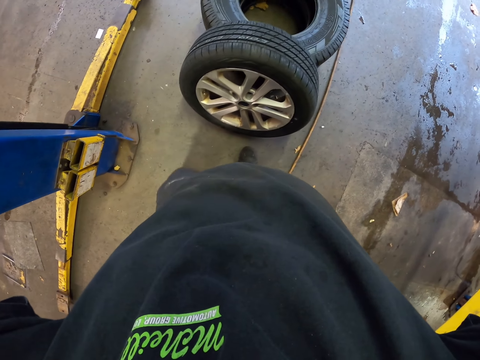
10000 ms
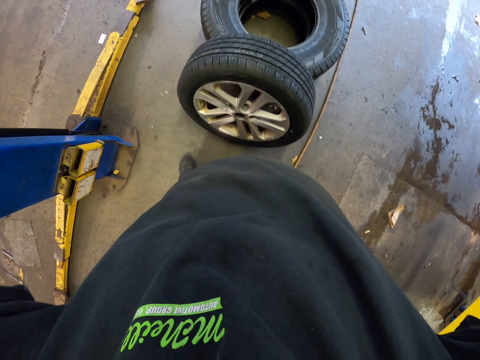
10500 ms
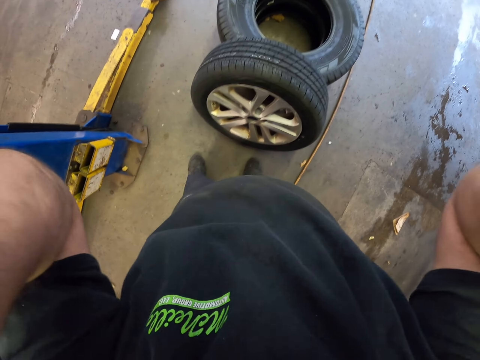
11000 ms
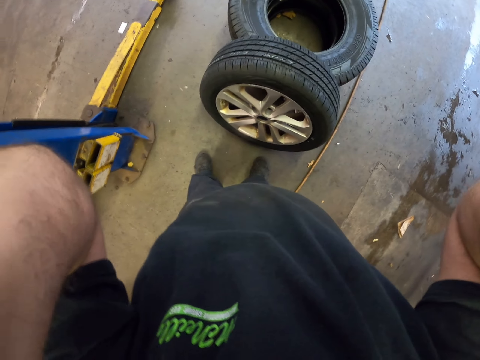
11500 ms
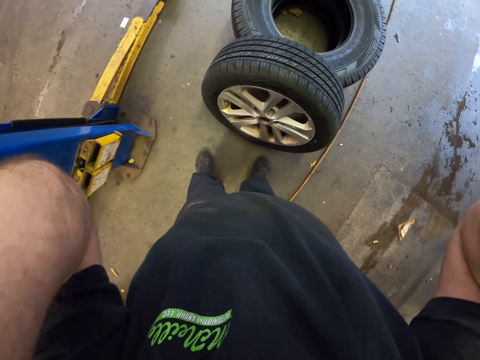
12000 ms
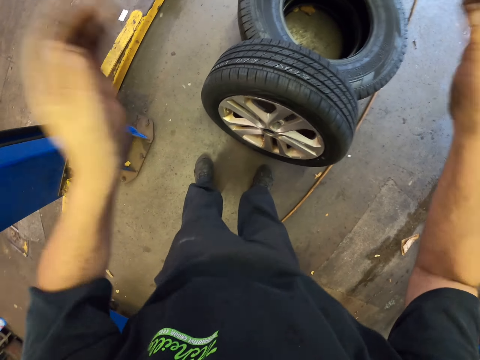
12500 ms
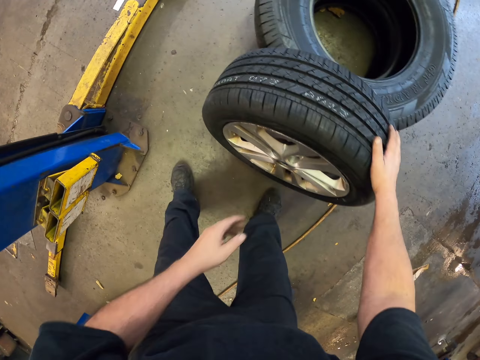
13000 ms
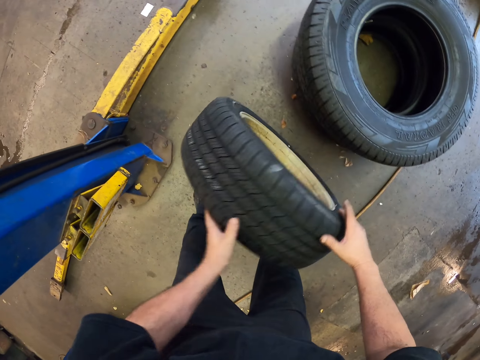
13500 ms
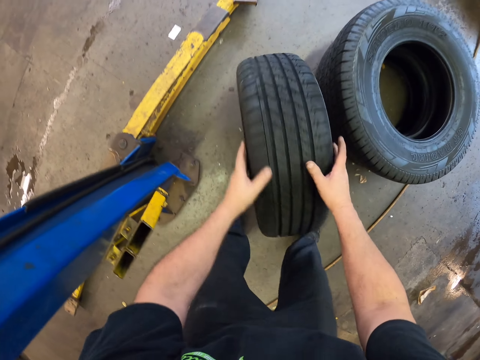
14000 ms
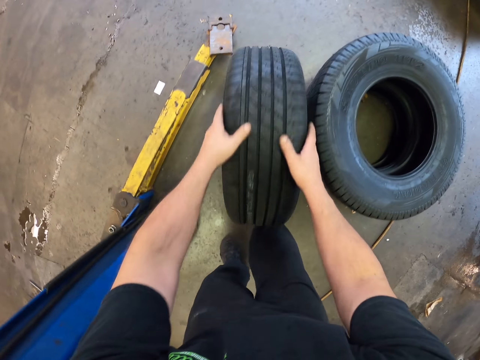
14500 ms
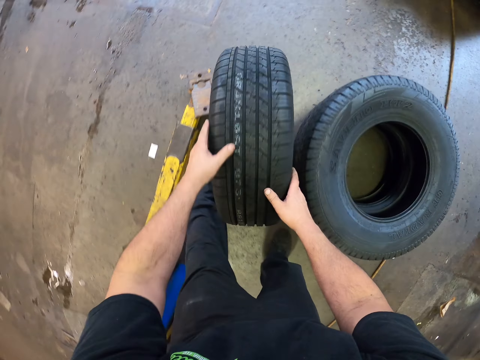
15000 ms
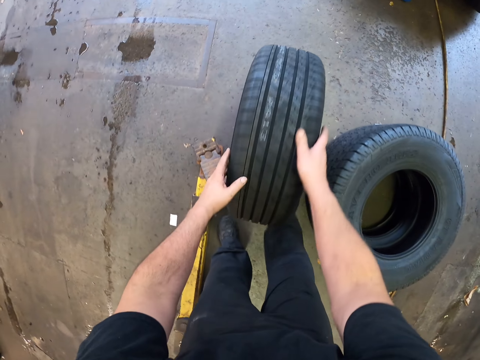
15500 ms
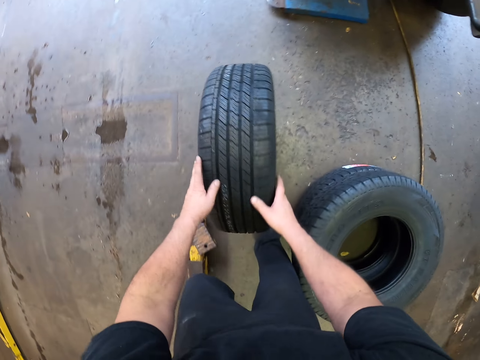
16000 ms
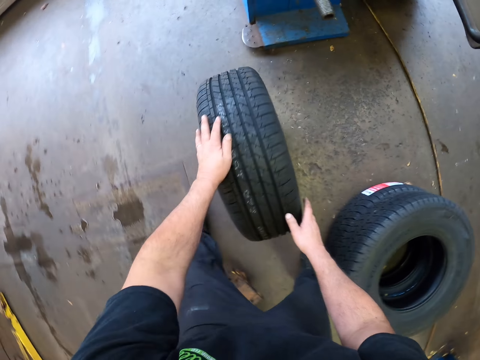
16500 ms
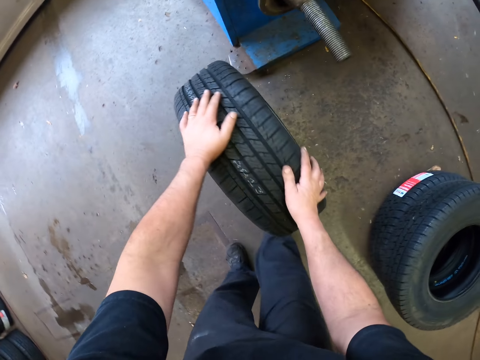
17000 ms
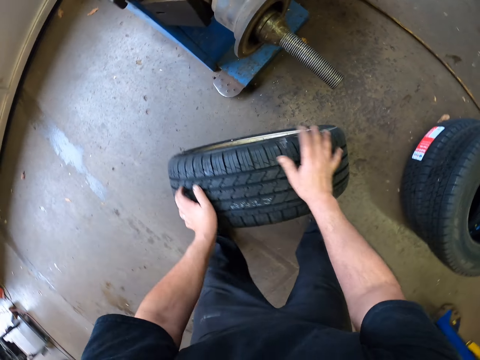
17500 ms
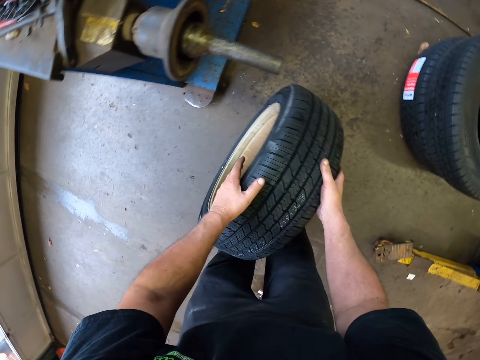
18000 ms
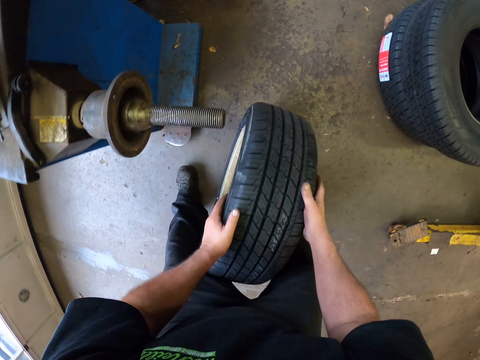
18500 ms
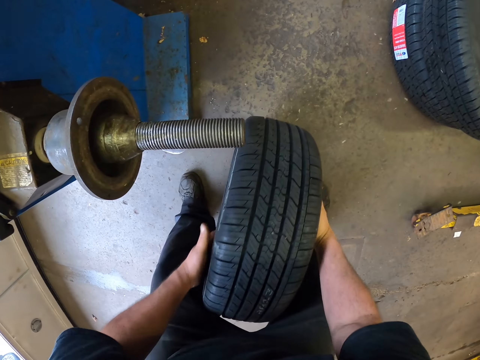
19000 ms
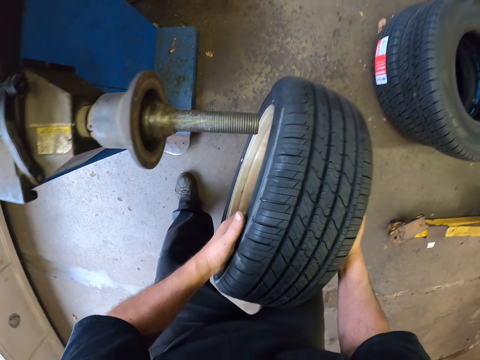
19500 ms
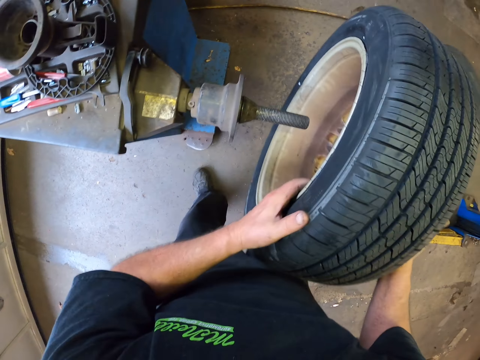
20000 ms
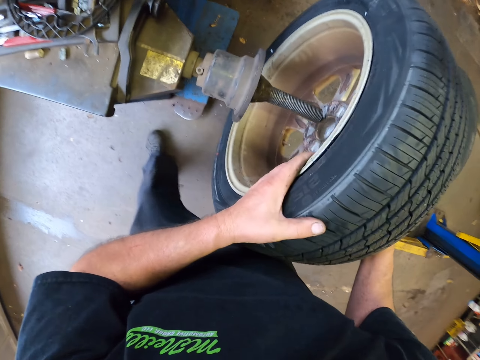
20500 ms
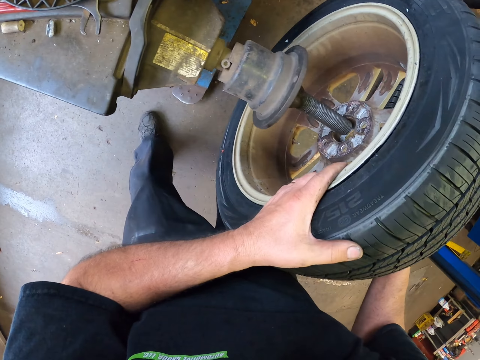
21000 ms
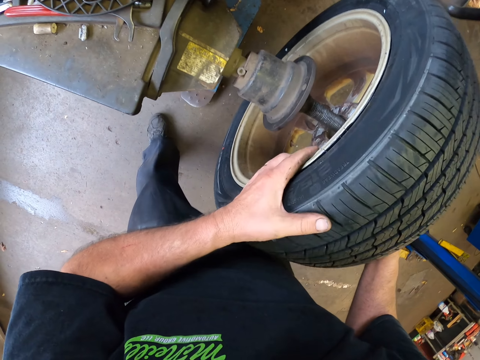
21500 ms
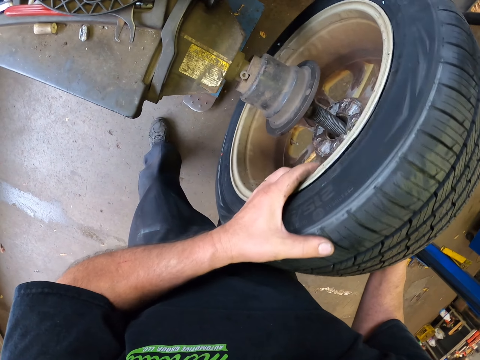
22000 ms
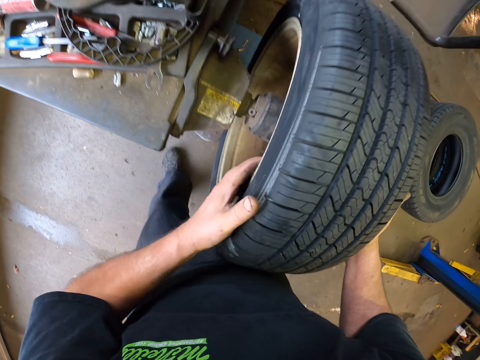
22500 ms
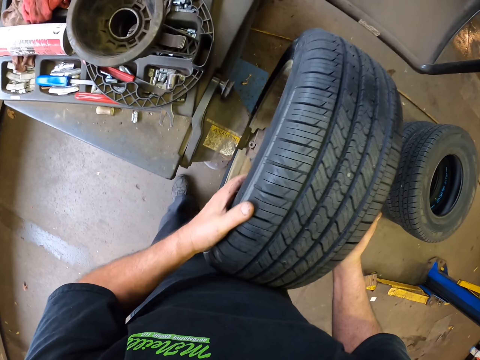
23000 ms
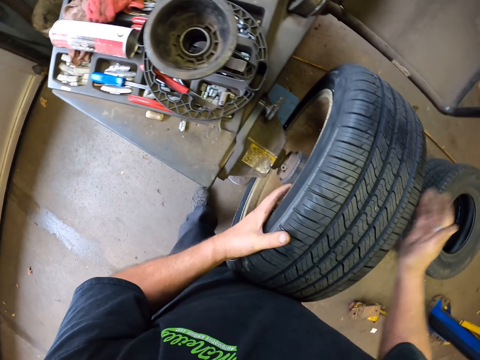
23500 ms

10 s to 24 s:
The camera wearer runs the wheel around the garage on the floor. They lift the machine from the ground. They place the wheel on the balancing machine.

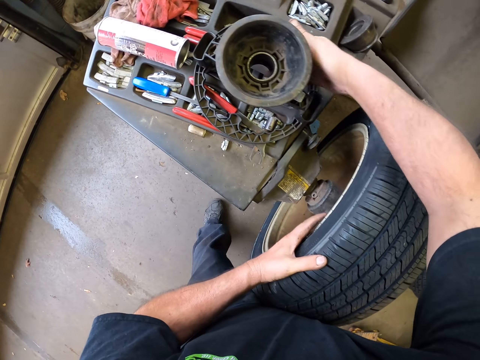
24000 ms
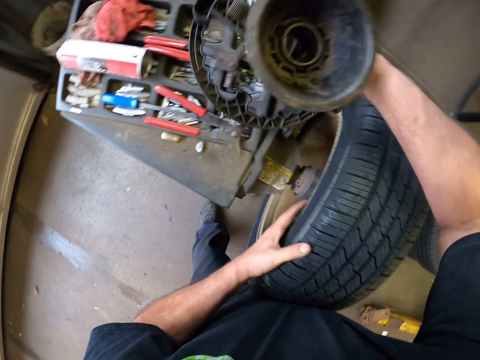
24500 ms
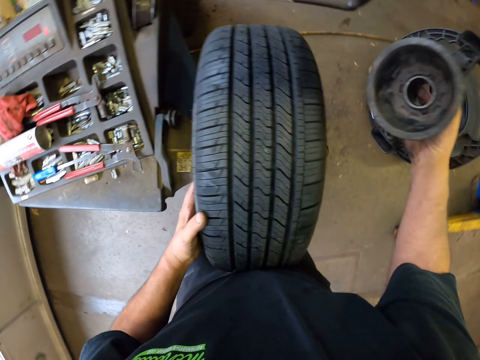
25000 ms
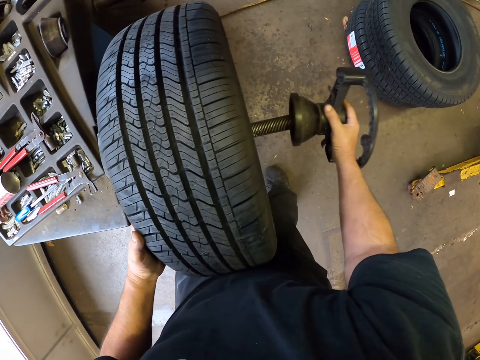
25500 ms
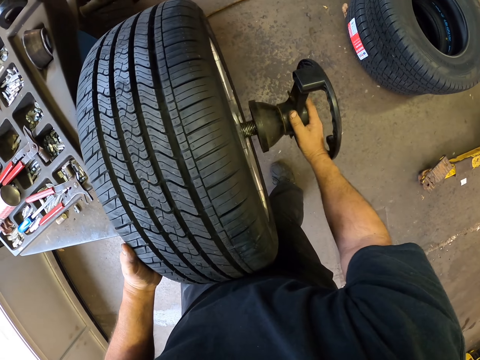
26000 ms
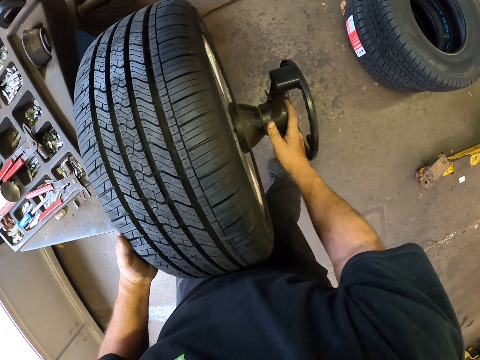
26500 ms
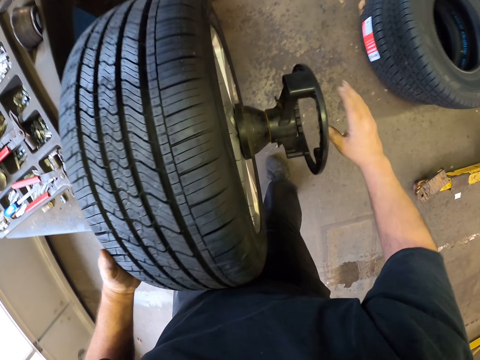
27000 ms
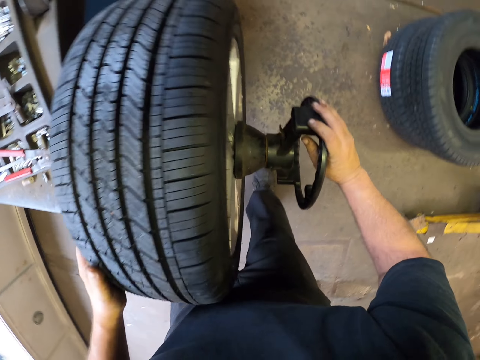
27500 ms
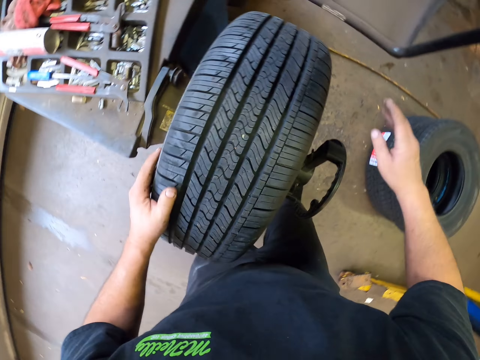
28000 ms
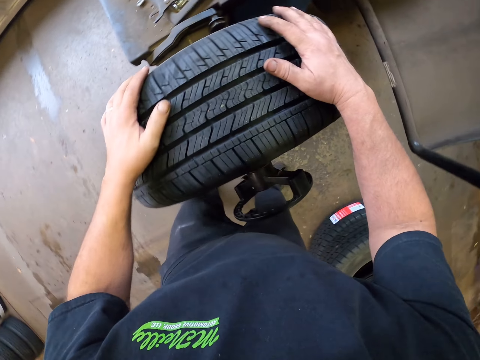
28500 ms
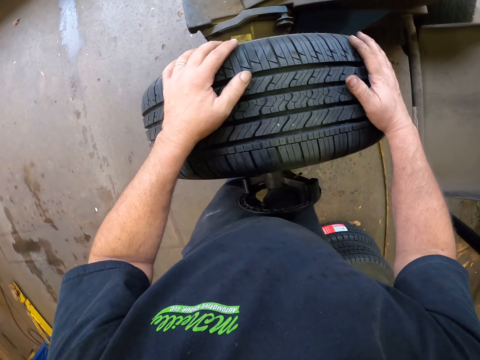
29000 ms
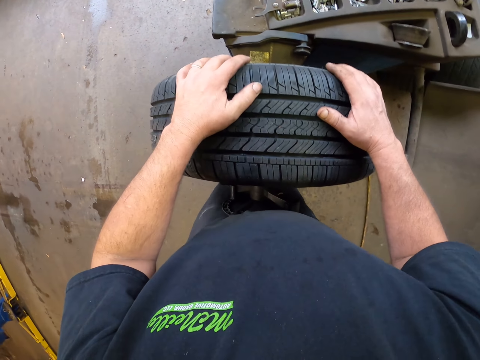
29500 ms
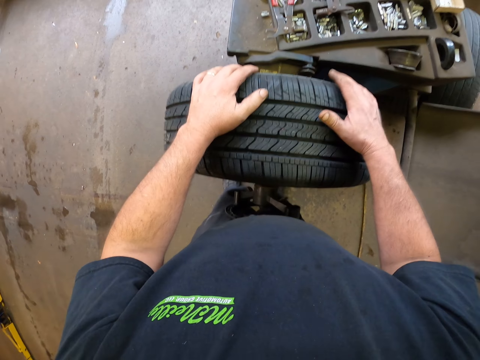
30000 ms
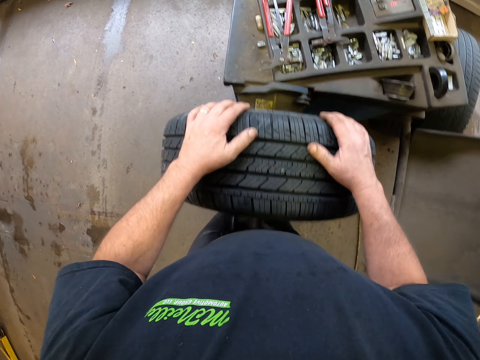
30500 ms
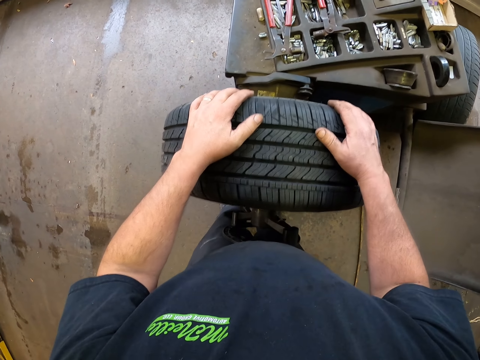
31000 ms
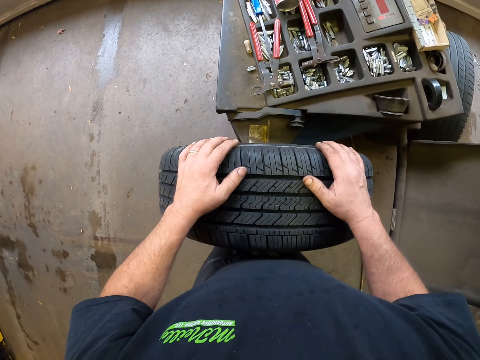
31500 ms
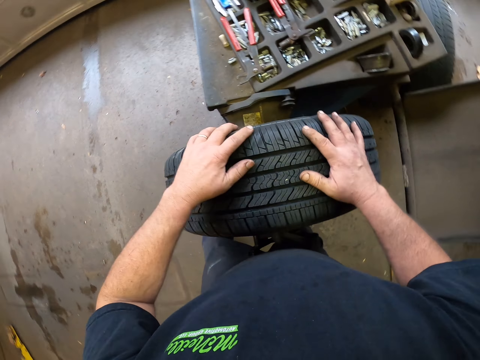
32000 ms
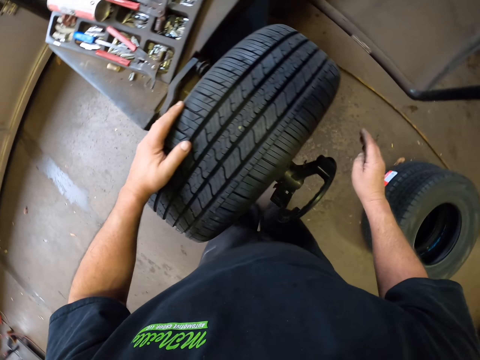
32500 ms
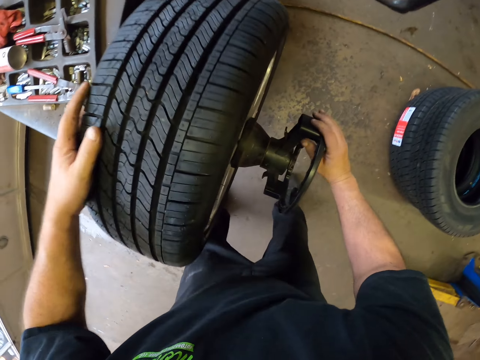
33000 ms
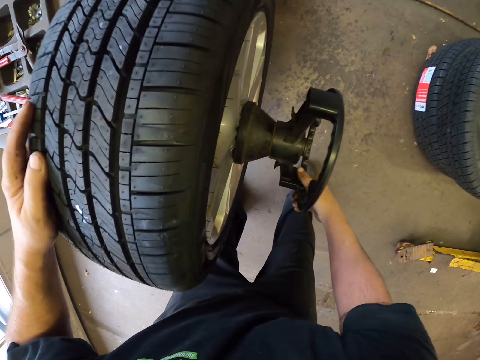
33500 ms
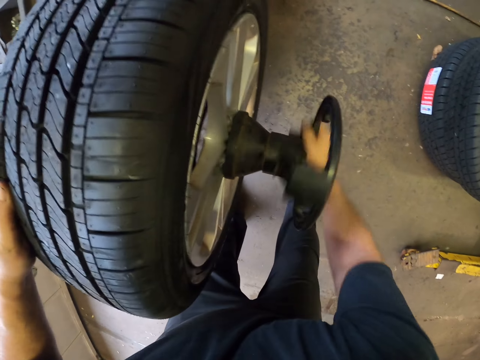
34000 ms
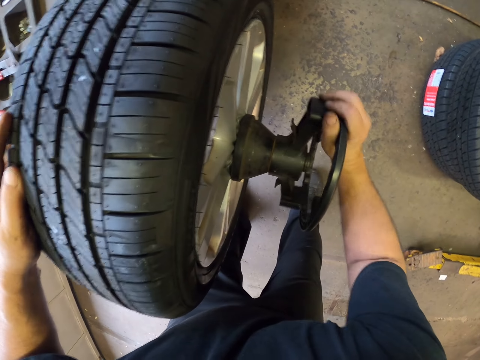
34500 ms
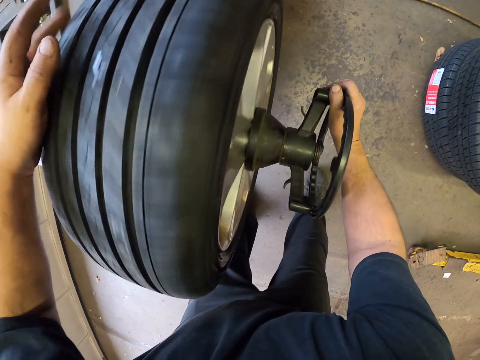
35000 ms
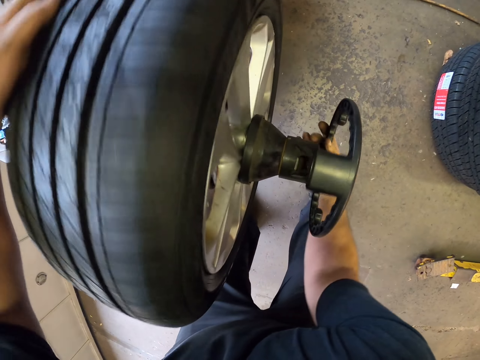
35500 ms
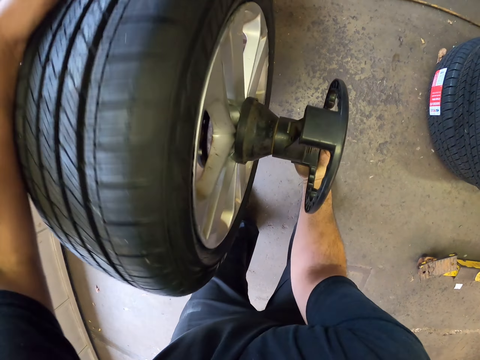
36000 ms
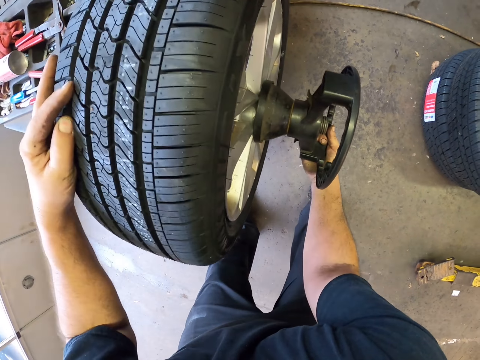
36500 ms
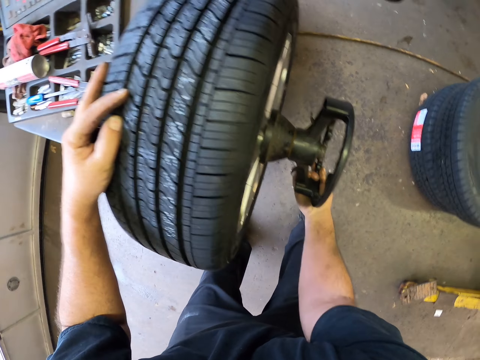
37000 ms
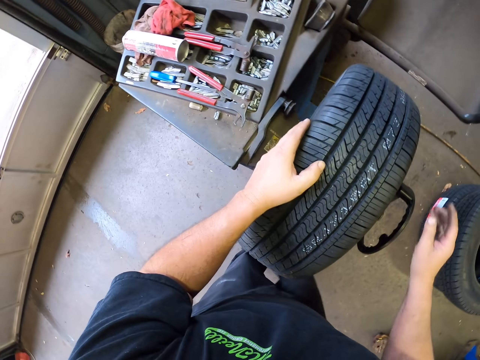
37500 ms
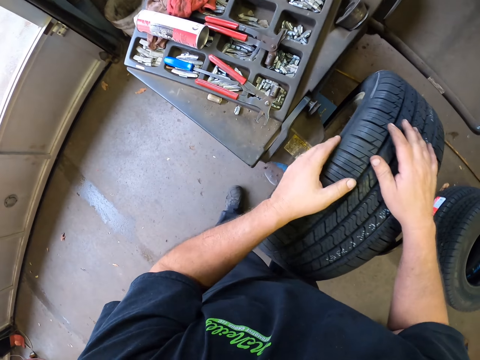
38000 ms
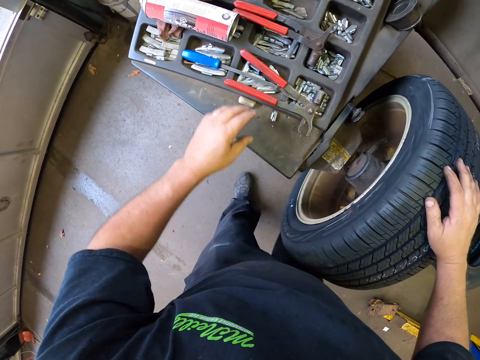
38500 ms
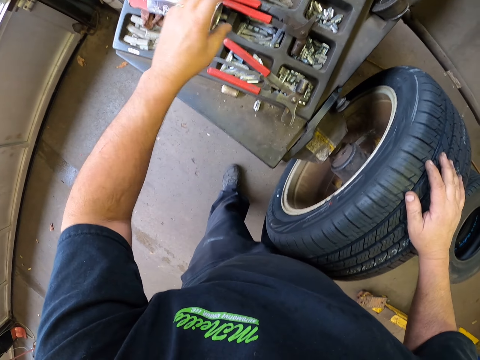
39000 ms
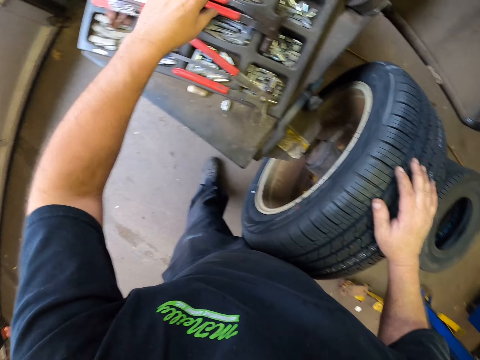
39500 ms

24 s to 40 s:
The camera wearer picks the ranger bubble balancer from the table. They place the ranger bubble balancer on the tire machine. They place a hand on the wheel. They adjust the tire. They tighten the ranger bubble balancer. They adjust the ranger bubble balancer. They rotate the wheel with a hand. They hold the wheel with both hands.
